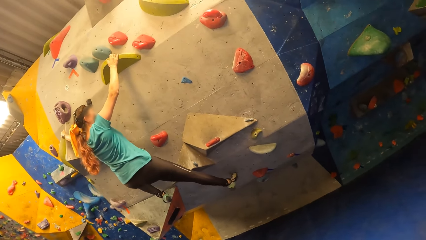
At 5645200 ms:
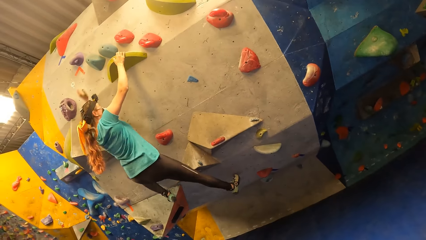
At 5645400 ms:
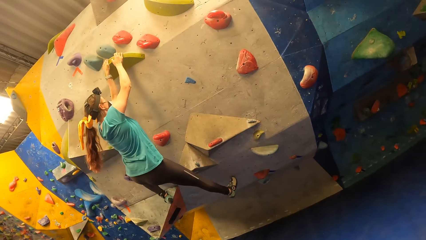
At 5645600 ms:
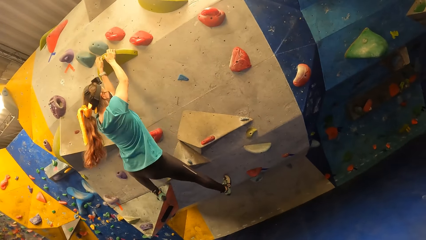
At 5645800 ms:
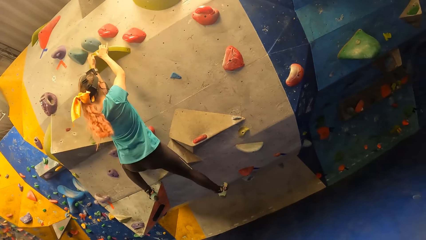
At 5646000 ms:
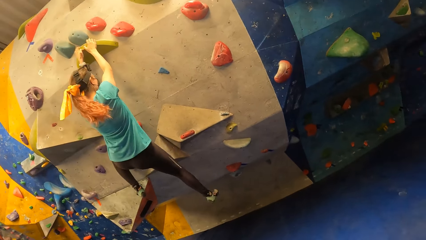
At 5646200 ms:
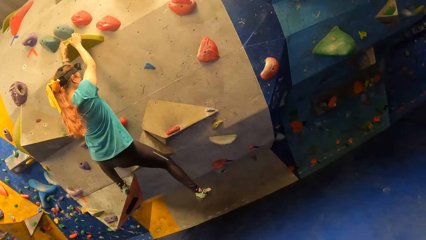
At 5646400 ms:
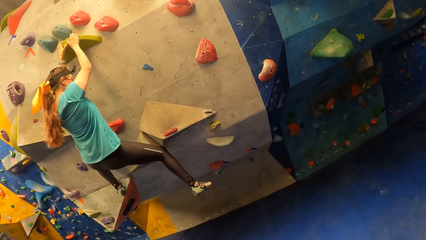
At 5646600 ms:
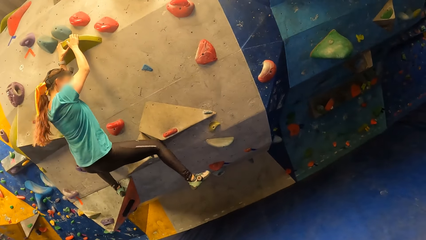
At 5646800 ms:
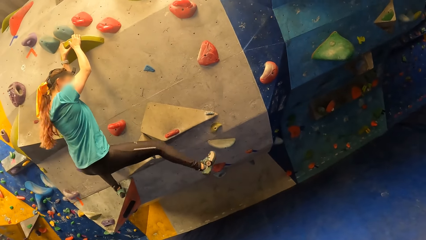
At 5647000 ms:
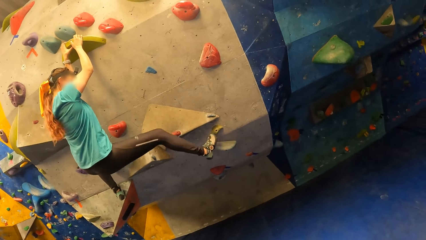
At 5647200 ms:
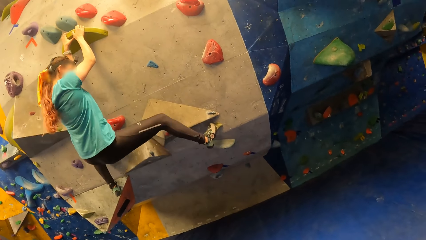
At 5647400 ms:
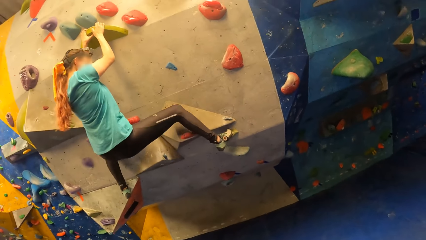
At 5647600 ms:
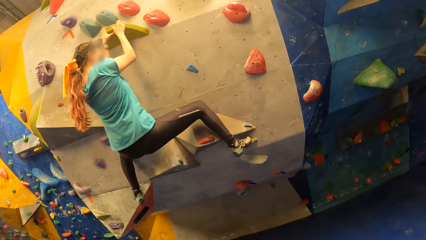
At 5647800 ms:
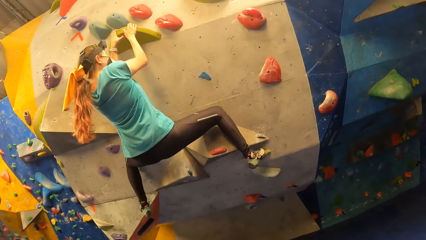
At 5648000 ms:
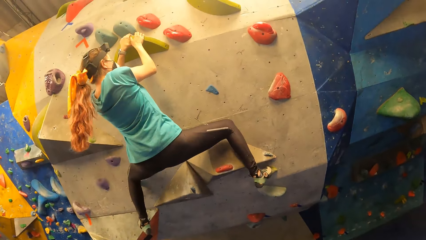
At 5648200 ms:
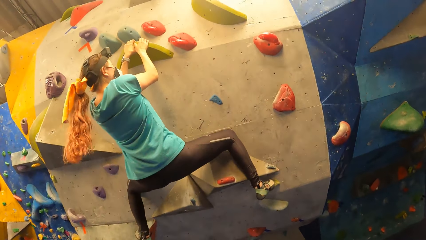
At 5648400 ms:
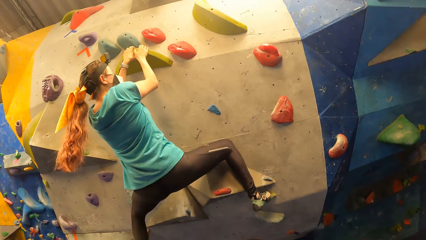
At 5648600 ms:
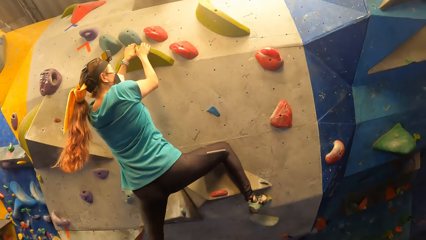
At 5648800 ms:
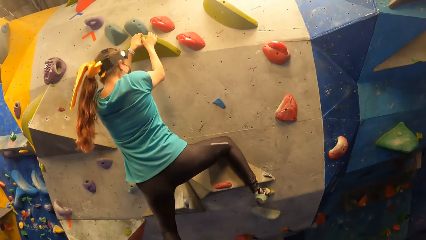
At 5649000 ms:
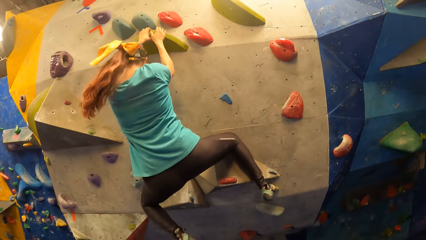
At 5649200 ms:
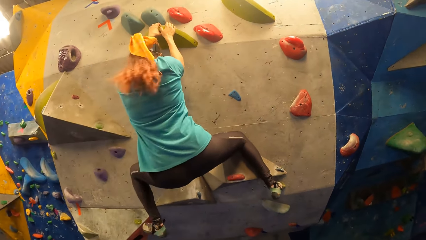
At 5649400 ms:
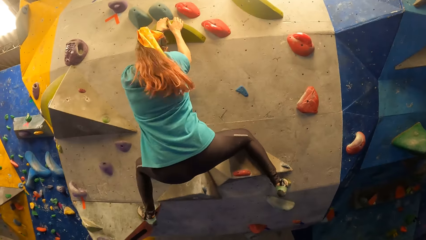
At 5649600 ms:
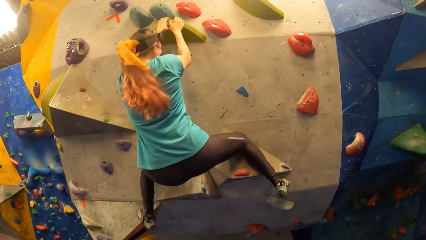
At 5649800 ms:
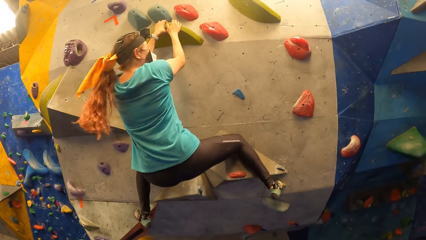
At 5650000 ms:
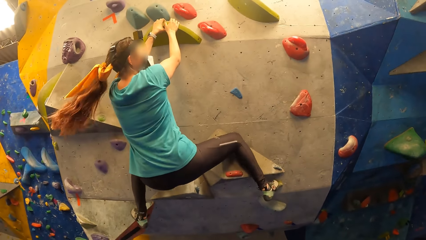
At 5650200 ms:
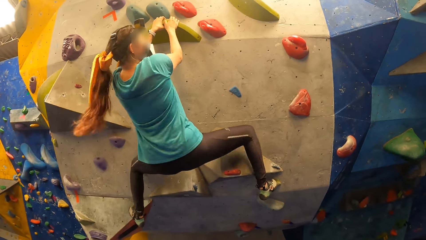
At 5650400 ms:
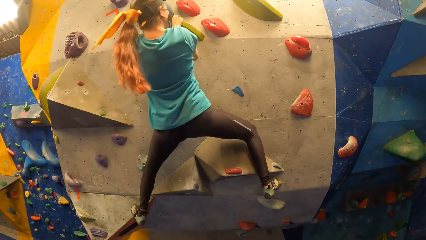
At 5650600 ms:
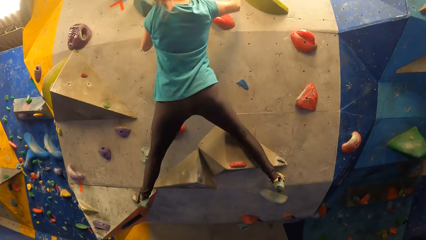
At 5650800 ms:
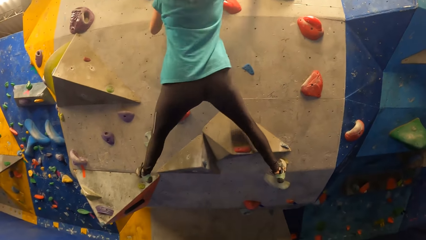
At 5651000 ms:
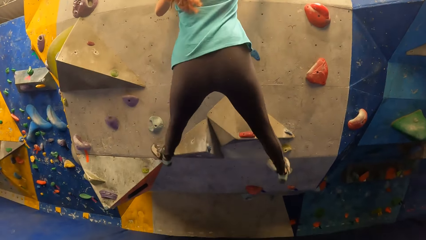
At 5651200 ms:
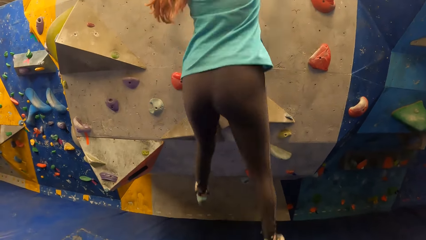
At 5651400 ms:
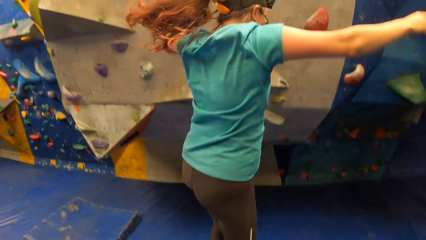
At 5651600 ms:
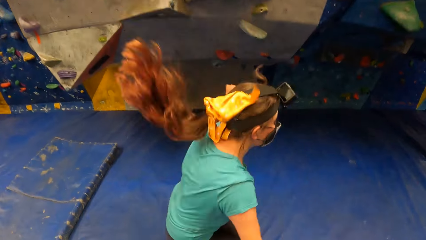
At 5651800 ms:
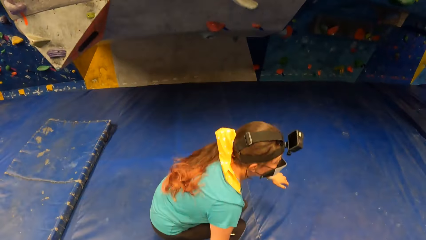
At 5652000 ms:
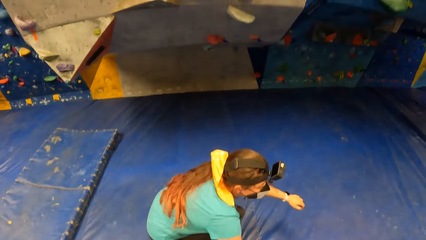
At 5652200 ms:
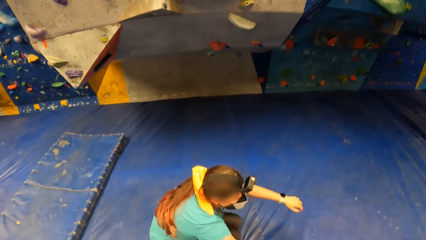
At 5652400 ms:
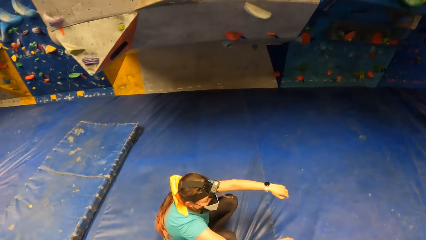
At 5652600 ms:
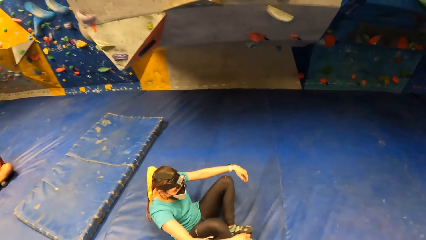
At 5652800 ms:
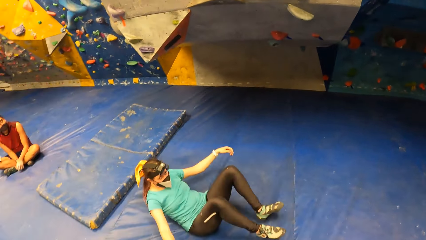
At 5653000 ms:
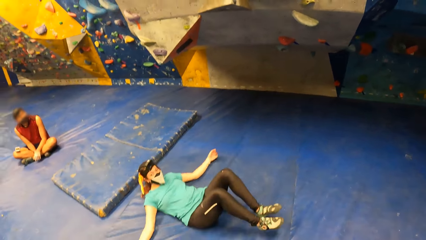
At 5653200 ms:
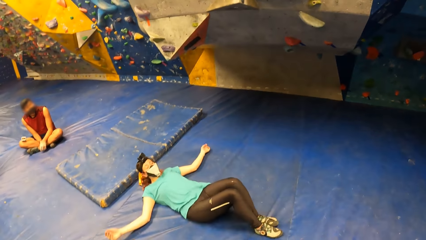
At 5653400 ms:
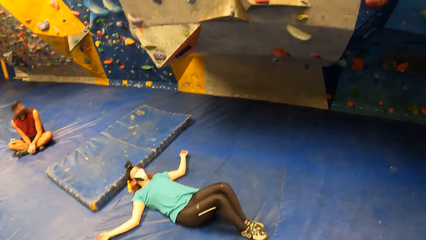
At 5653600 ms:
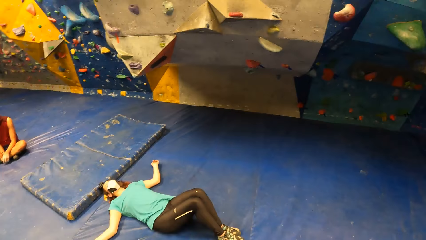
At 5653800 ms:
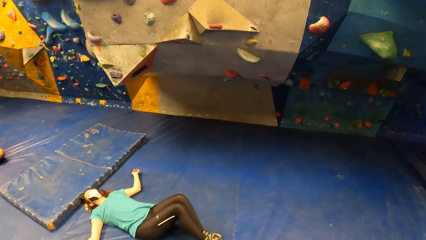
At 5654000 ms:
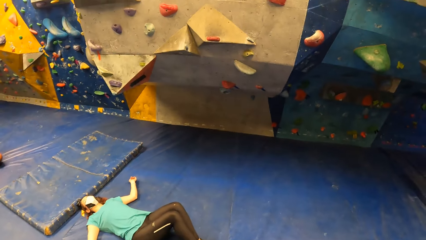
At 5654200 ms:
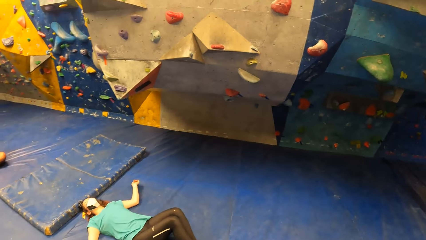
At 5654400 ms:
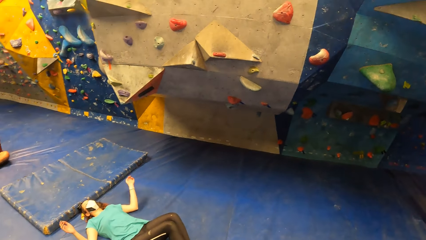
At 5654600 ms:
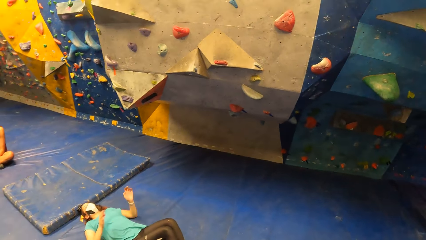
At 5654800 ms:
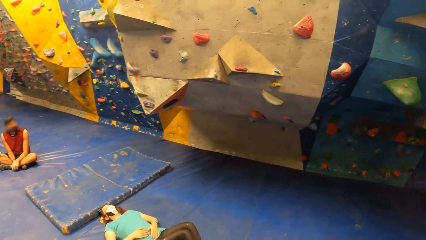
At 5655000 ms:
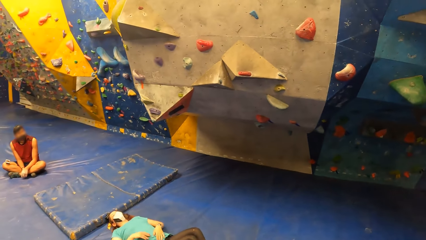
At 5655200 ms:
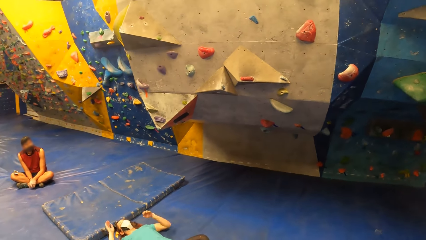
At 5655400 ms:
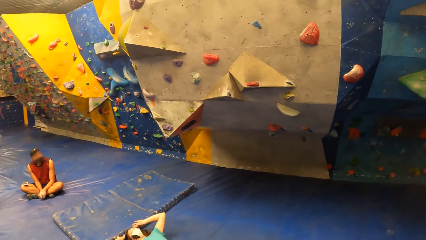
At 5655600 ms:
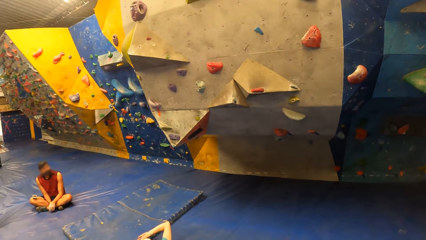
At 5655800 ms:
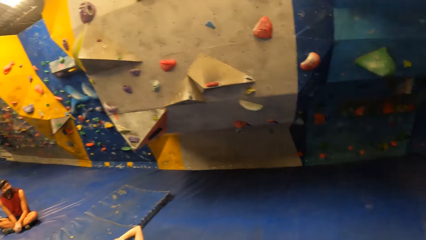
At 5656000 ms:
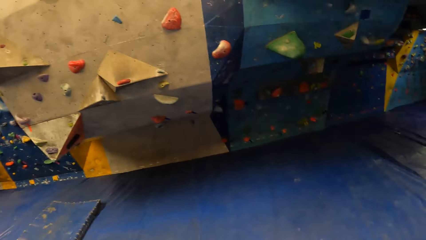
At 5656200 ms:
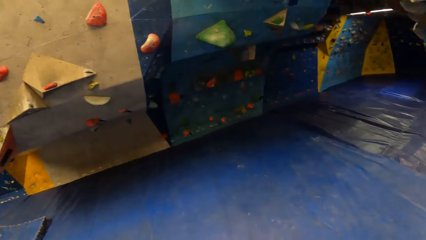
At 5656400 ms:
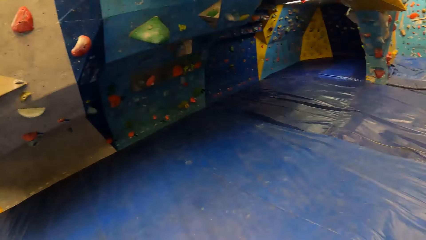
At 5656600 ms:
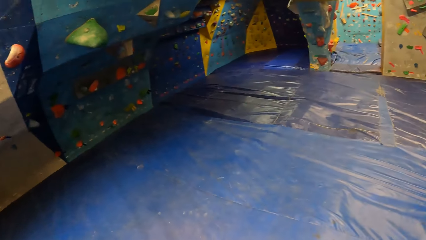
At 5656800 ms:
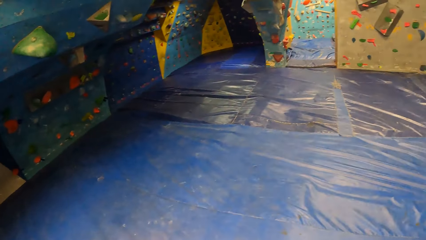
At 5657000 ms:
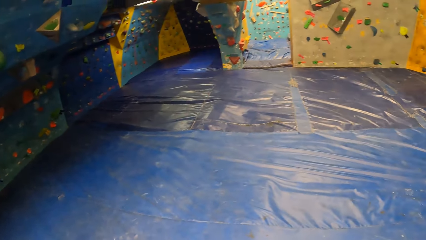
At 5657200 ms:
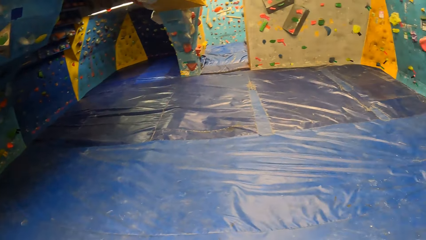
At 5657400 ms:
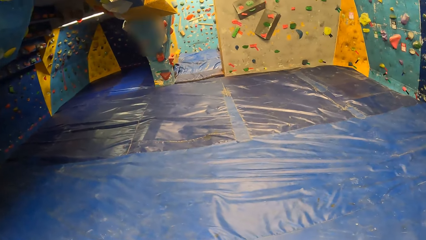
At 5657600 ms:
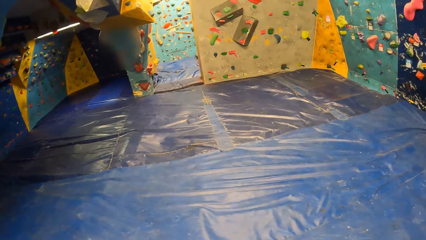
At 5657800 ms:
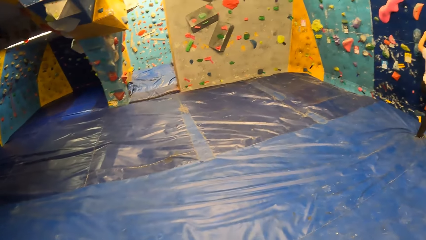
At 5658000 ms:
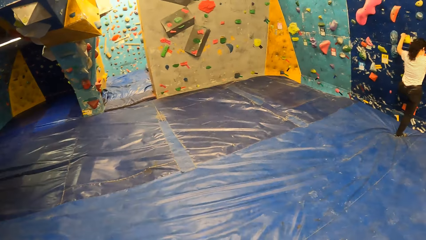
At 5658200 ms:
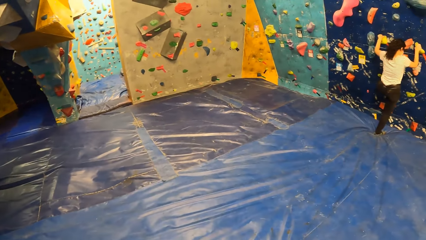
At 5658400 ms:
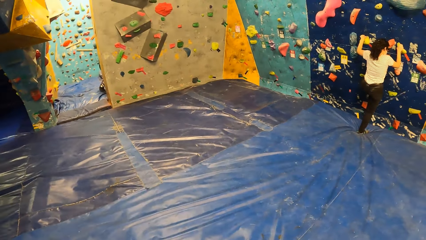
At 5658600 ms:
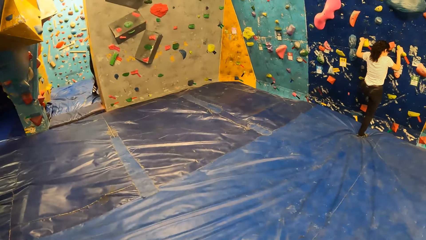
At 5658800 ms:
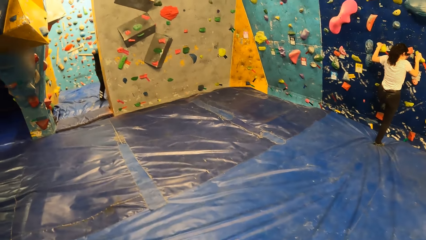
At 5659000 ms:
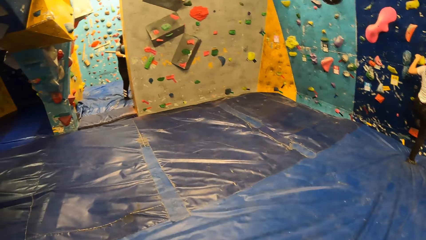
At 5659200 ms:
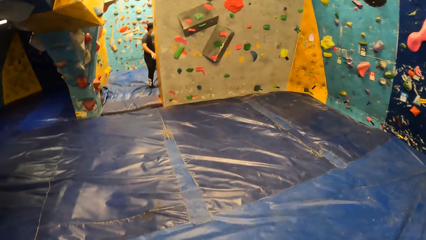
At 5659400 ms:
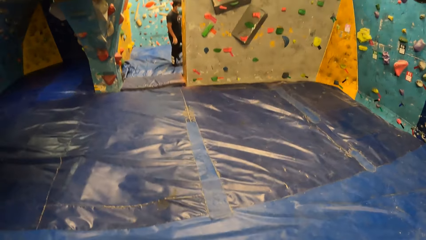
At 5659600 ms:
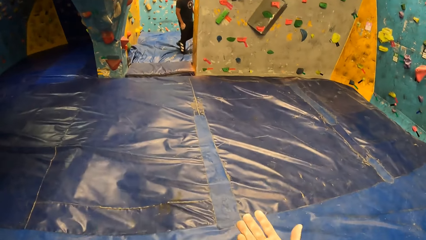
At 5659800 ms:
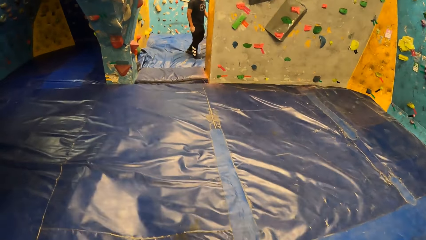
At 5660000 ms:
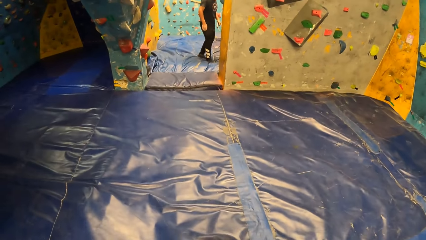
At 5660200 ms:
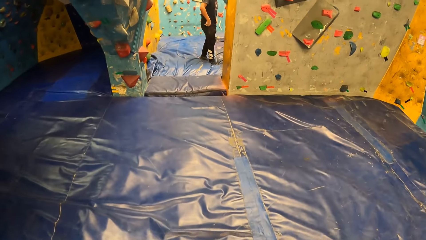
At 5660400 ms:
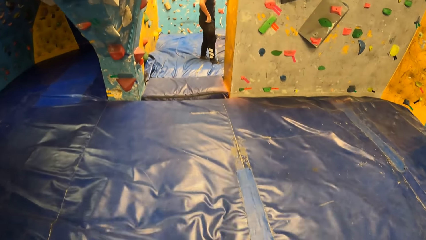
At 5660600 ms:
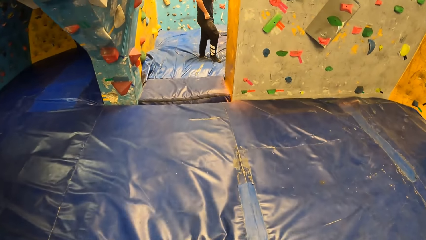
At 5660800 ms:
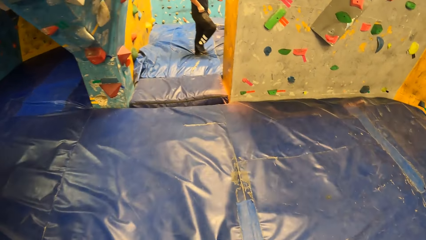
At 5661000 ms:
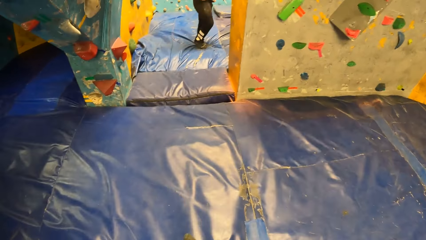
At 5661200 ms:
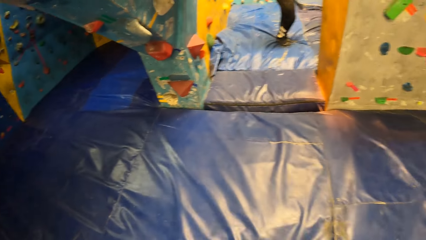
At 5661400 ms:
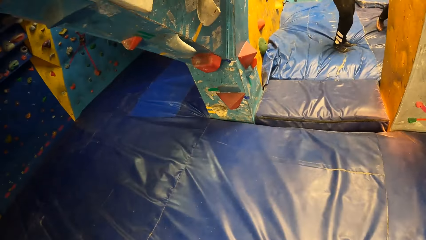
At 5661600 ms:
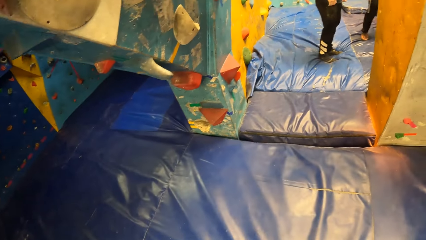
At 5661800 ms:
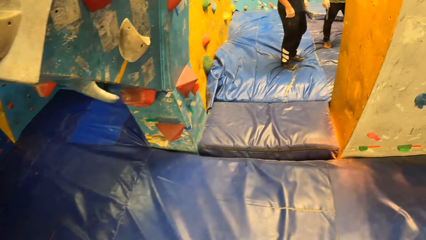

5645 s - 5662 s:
The woman holds the rock hold with her left hand. The woman puts her right leg on a rock hold. The woman adjusts her left hand on the rock hold and removes her left leg from the rock hold. The woman puts her left leg on the rock hold. The woman jumps down. The woman lies on the crash pad. The woman hits her tummy with both hands. The woman touches the camera on her head with both hands.
